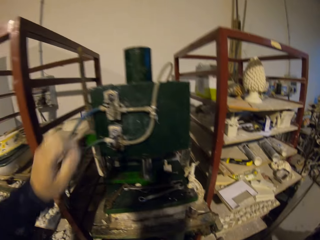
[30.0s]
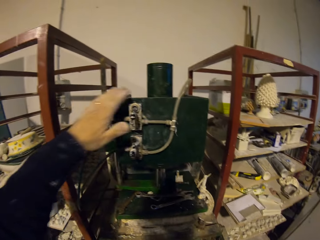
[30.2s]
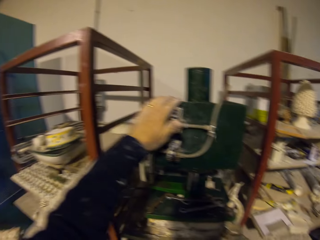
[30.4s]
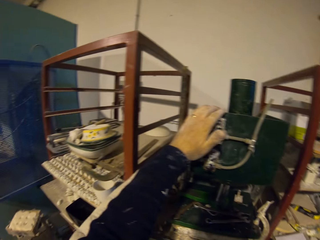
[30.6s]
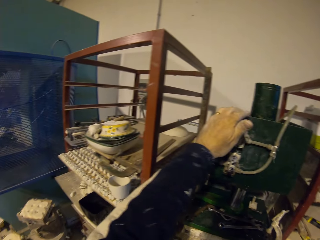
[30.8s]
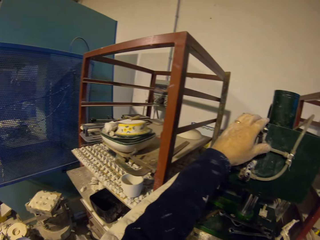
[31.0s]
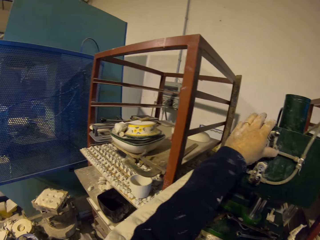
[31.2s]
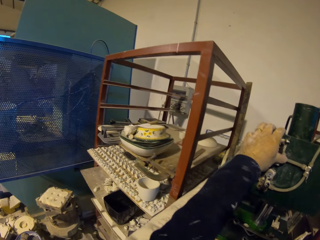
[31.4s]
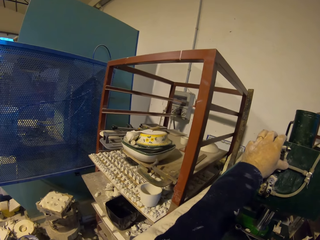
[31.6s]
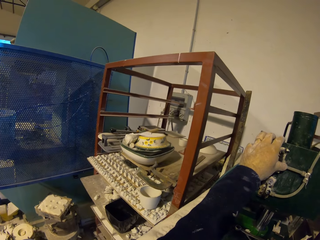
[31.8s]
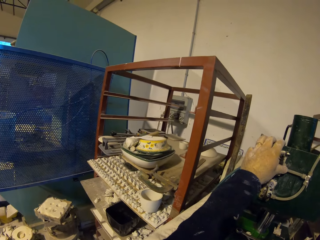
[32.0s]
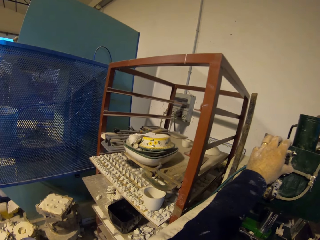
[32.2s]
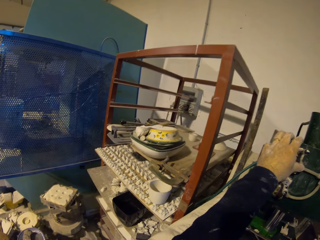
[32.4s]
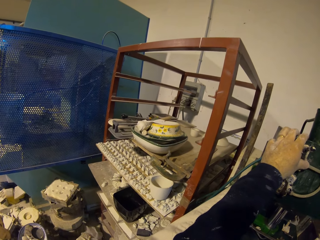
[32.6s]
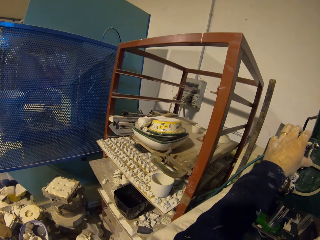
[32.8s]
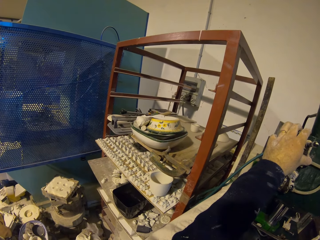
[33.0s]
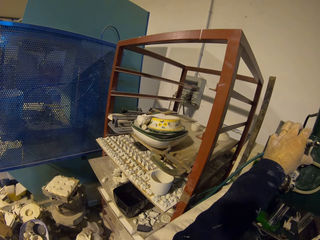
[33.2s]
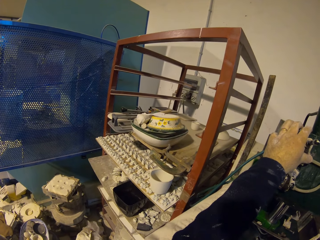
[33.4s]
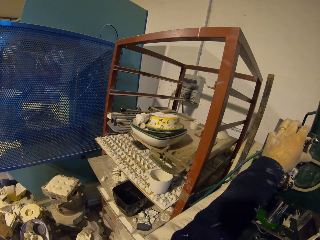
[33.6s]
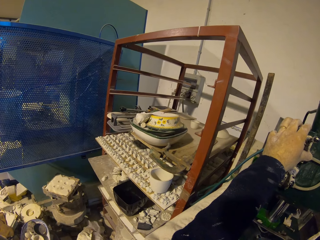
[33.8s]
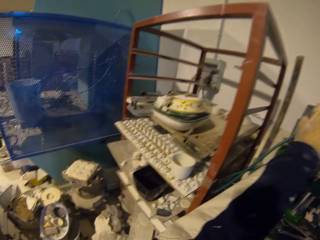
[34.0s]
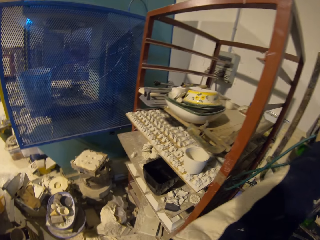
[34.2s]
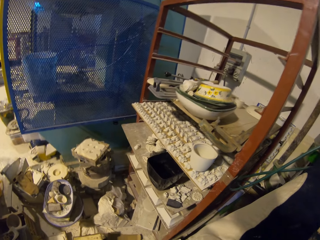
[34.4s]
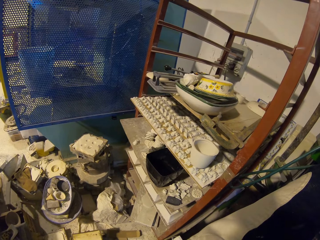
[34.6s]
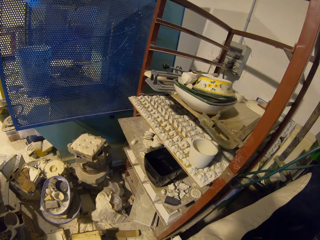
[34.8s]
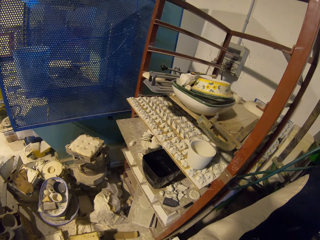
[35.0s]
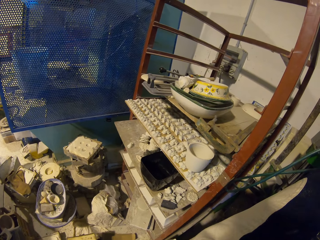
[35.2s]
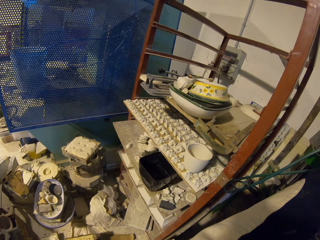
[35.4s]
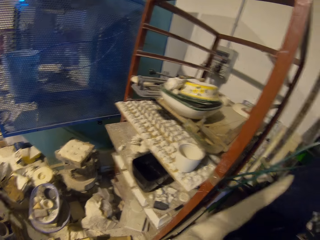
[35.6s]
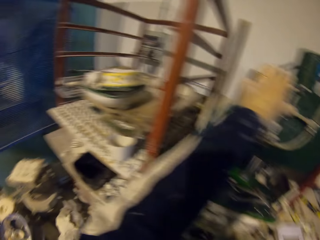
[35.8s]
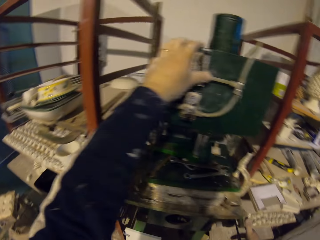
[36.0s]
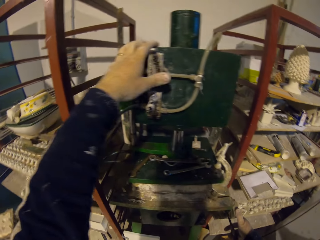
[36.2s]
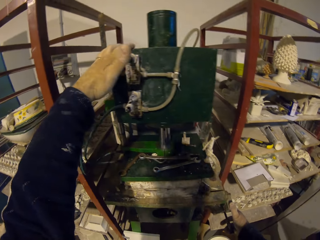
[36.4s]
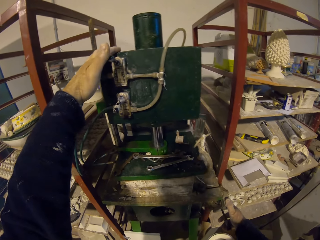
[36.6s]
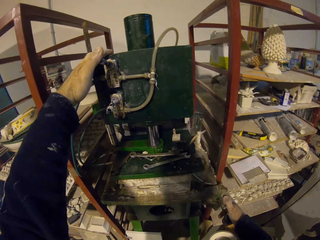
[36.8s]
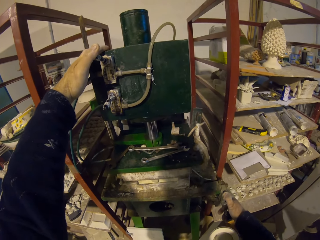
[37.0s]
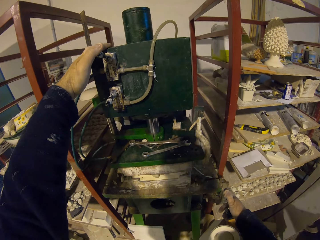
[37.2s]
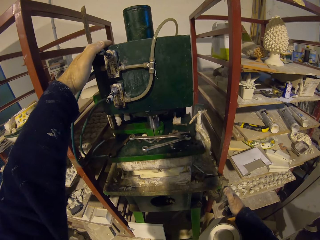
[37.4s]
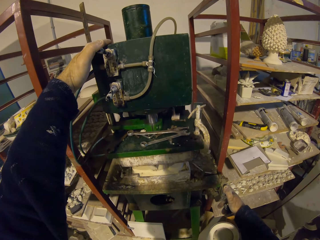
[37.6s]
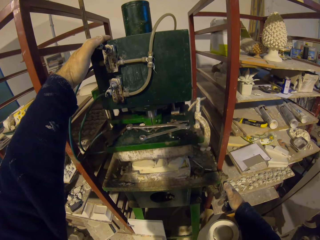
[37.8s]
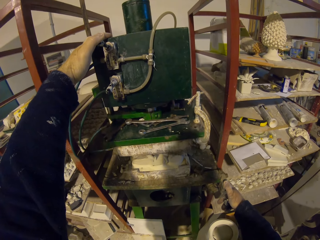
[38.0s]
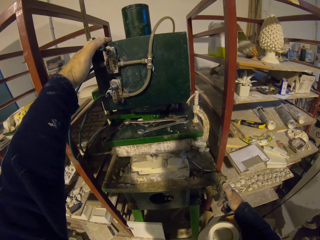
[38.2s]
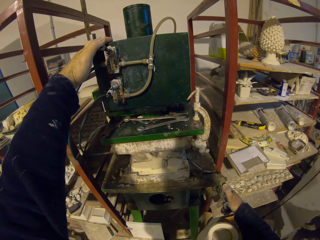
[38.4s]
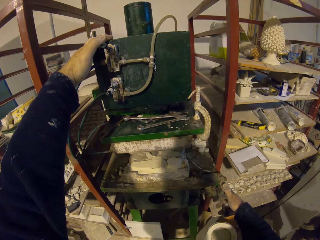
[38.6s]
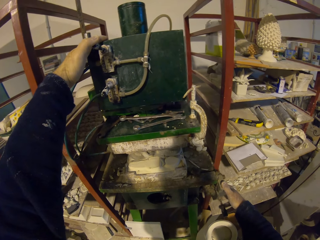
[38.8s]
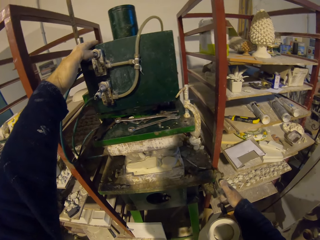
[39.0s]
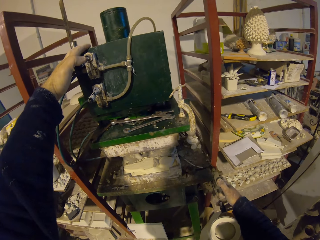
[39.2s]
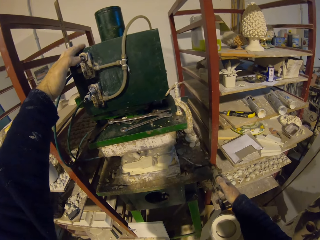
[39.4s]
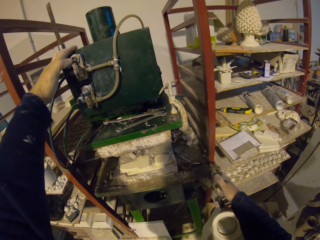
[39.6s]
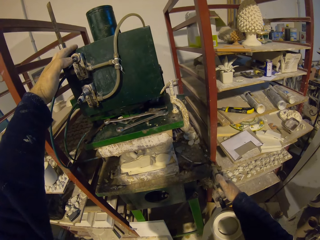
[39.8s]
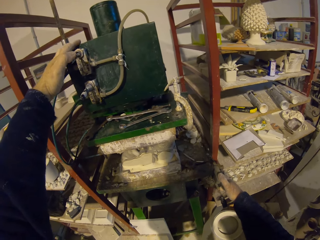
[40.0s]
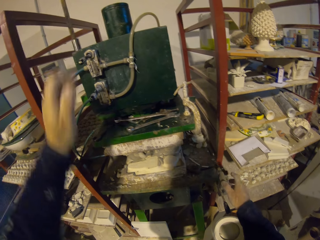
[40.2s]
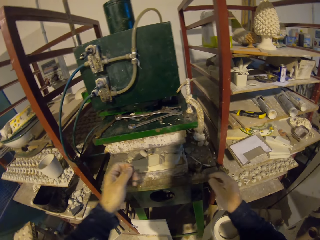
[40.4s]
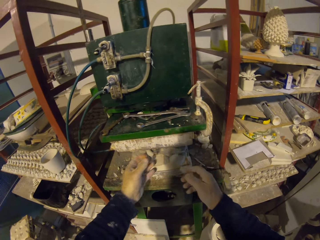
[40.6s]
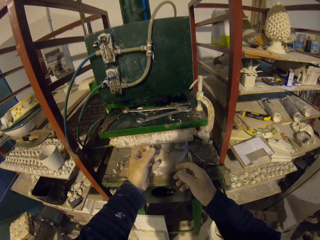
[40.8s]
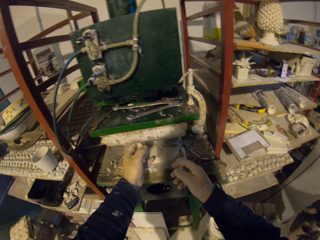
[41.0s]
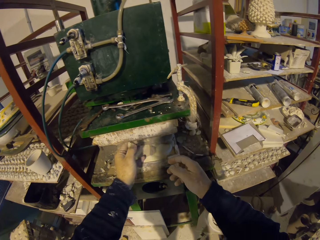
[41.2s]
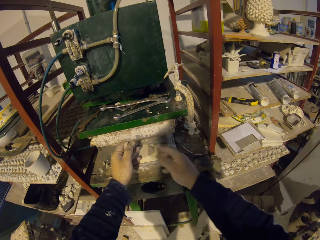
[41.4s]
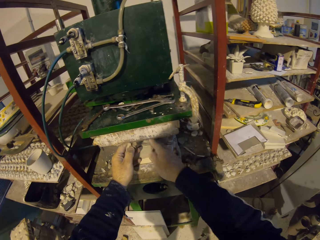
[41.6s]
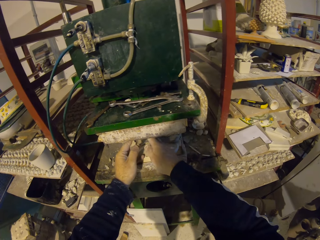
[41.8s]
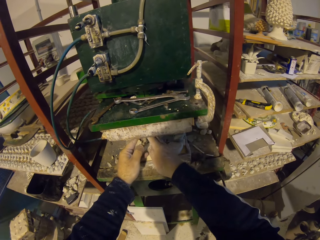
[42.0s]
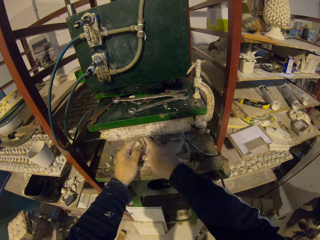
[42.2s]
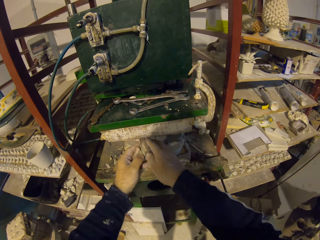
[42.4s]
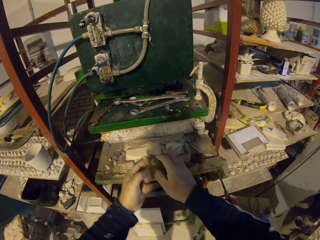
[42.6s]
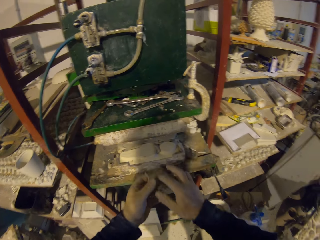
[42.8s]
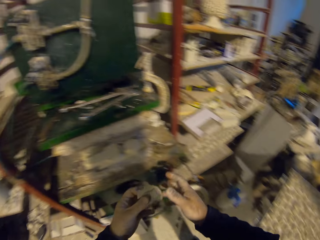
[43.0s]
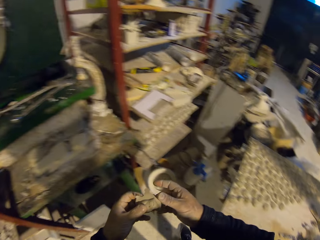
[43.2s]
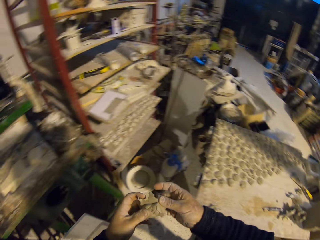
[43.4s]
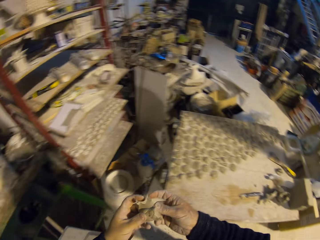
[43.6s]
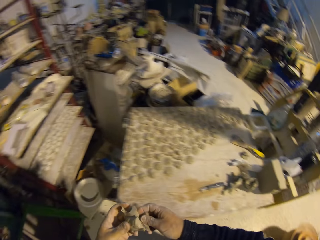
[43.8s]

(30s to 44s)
The camera wearer touches the machine. They remove their hands from the machine. They pick the clay from the machine. They hold the clay.

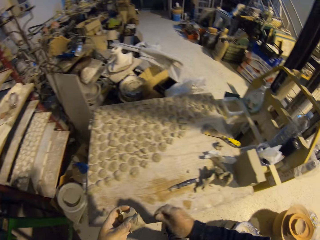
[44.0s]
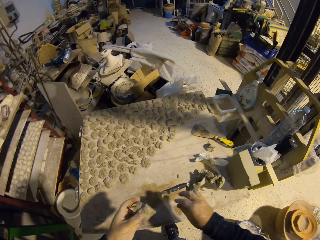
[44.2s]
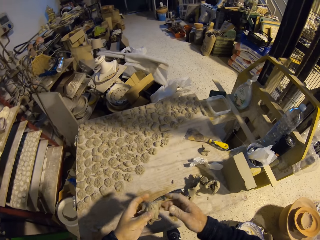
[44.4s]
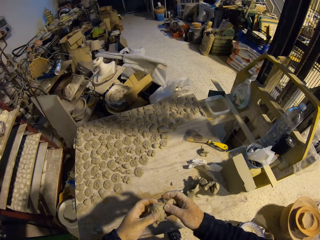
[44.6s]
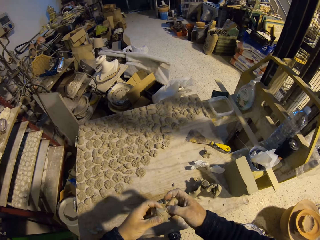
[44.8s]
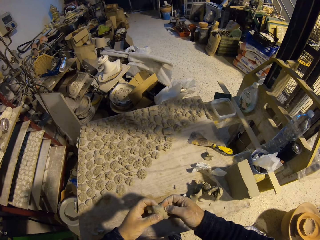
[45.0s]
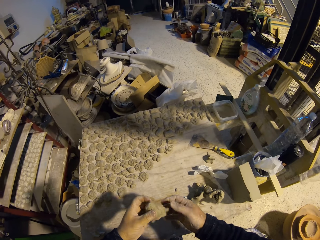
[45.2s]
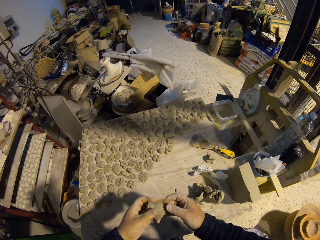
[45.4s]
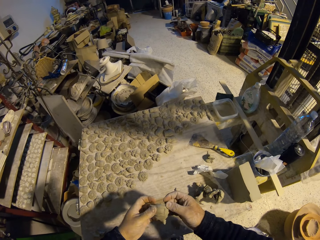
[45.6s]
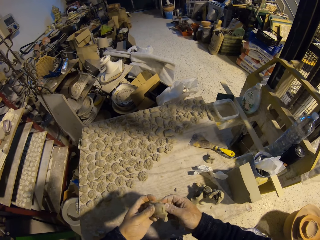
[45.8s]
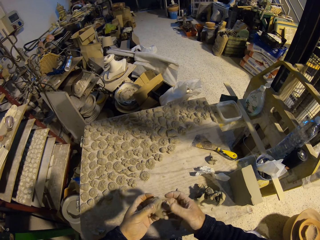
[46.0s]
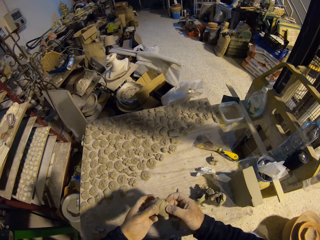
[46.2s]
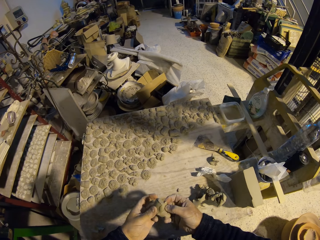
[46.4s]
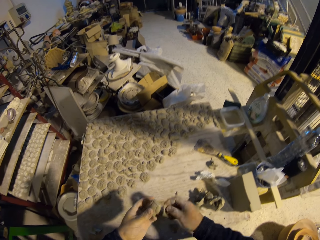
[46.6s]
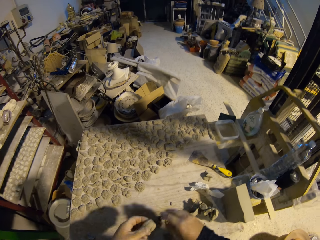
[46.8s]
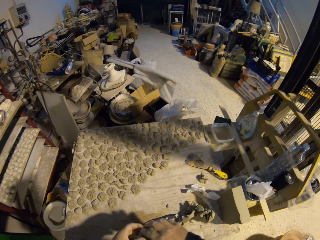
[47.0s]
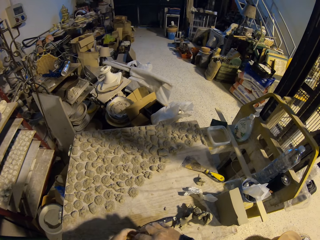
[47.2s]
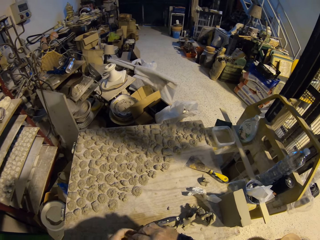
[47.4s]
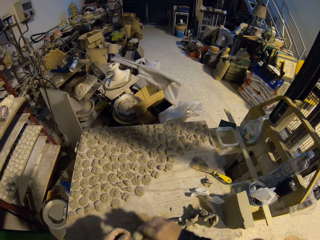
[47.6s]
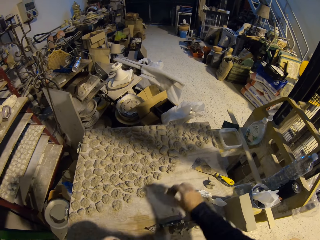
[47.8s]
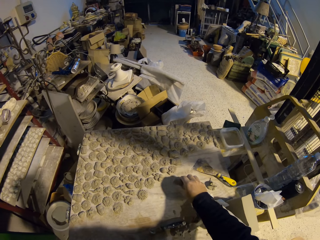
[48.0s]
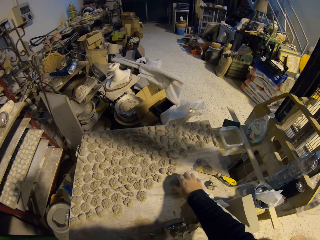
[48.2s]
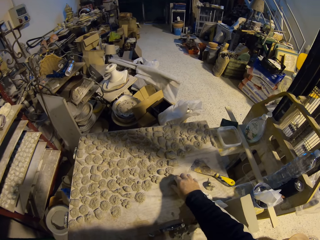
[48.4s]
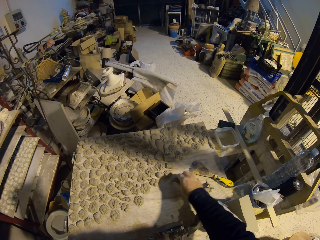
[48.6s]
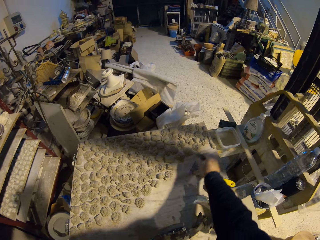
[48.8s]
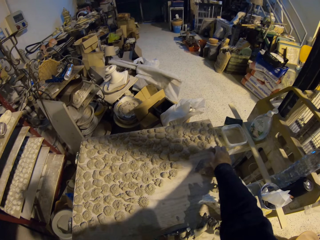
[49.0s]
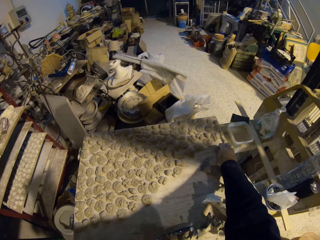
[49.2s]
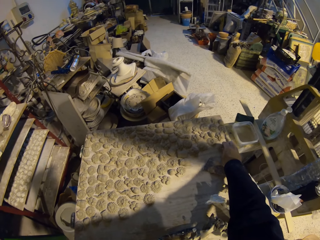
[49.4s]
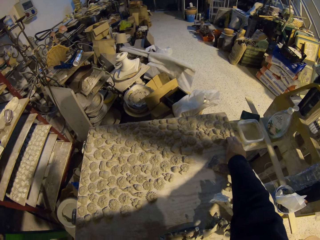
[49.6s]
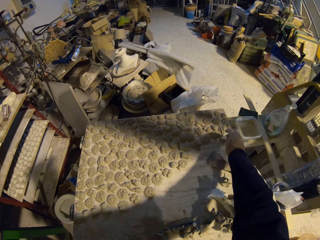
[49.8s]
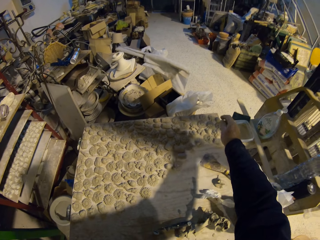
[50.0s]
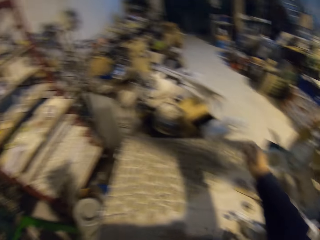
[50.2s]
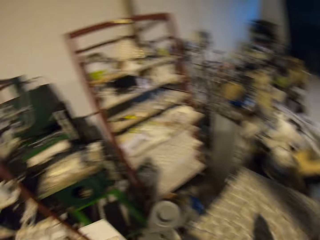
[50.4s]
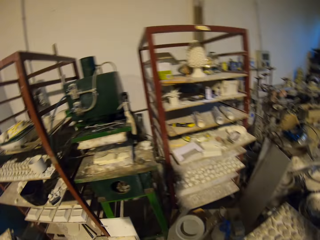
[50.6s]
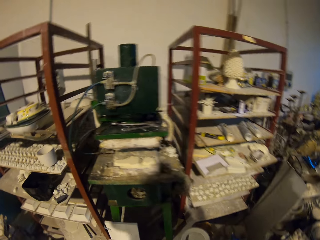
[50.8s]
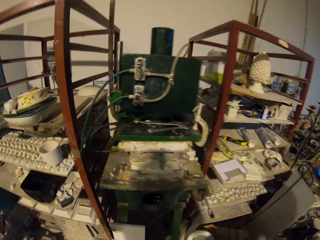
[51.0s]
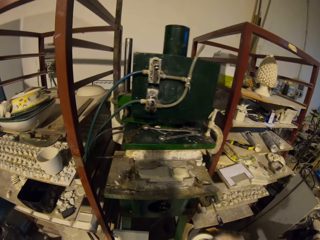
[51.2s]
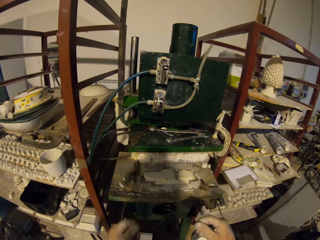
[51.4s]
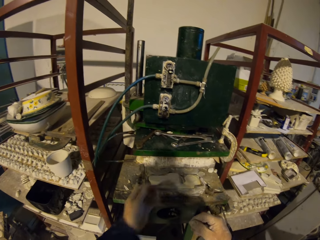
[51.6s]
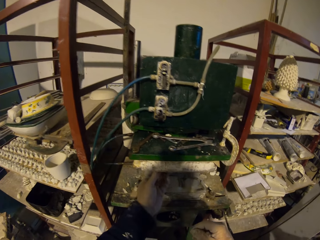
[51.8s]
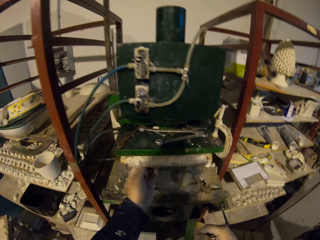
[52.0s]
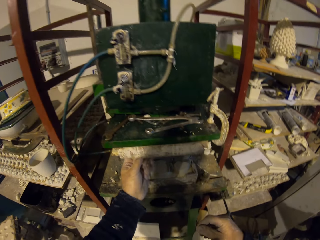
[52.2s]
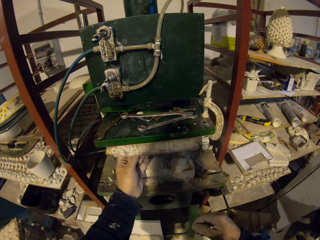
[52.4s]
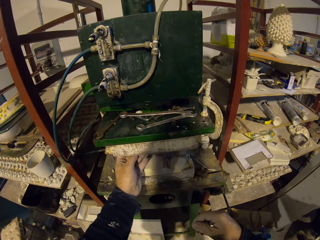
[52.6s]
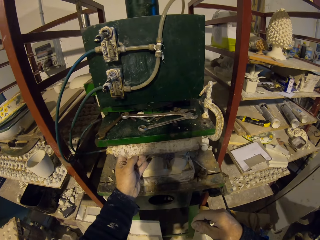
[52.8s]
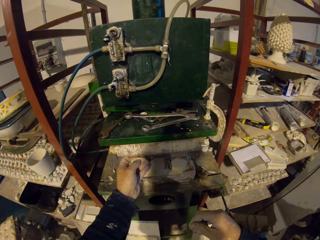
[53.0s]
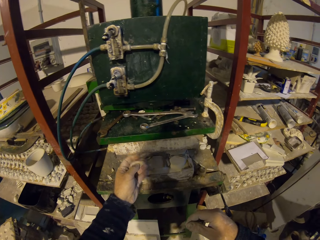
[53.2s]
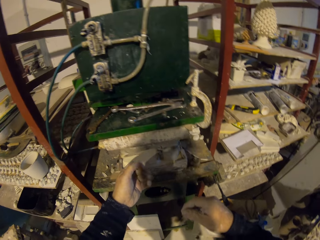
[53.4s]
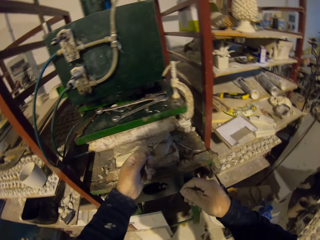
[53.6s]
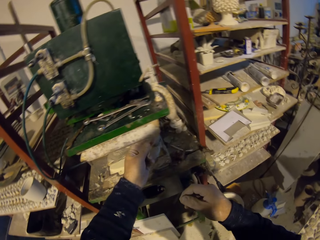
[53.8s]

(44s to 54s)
The camera wearer removes the cut pieces of the clay from the machine. They change the clay from the left to the right hand. They place the clay on the table. They put the decorated model on the machine. They pick the clay from the table. They place the clay on the table. They remove their hand from the clay. They pick the clay from the machine. They remove their hands from the machine.
